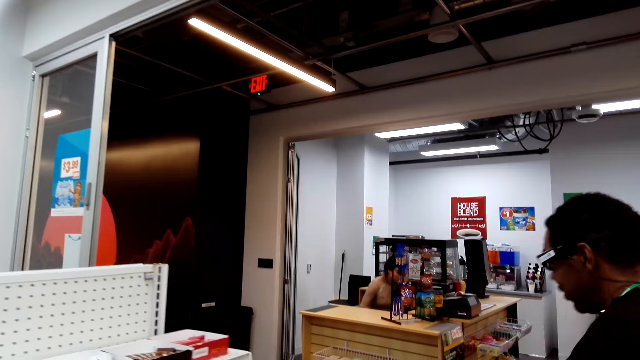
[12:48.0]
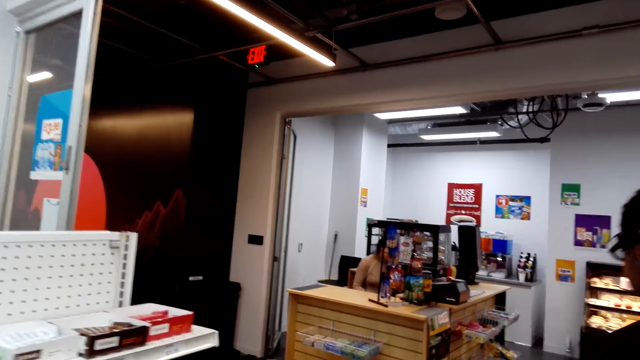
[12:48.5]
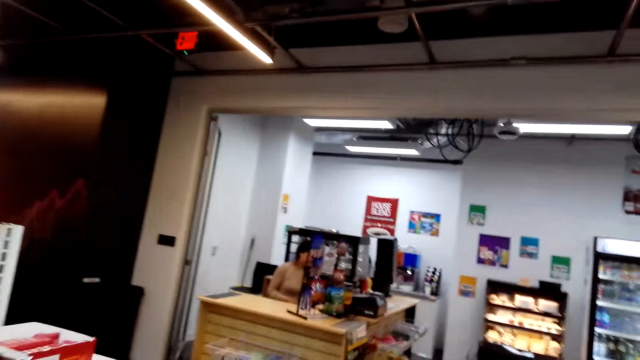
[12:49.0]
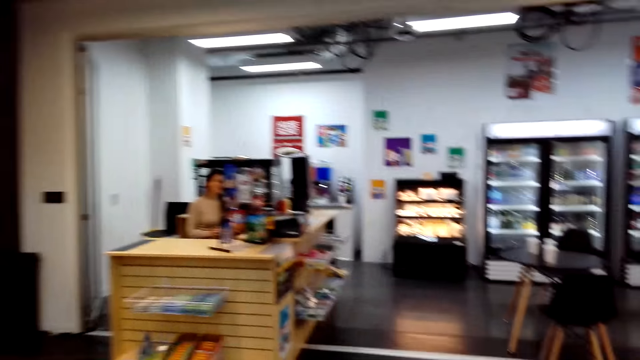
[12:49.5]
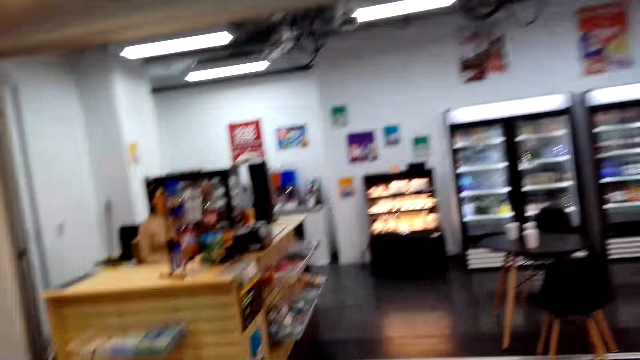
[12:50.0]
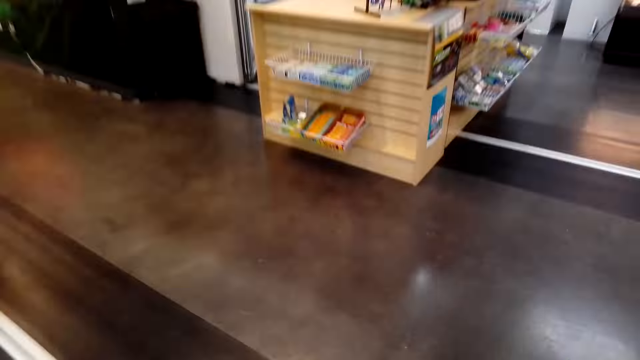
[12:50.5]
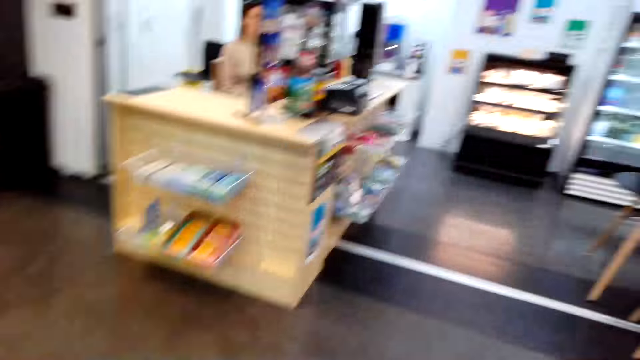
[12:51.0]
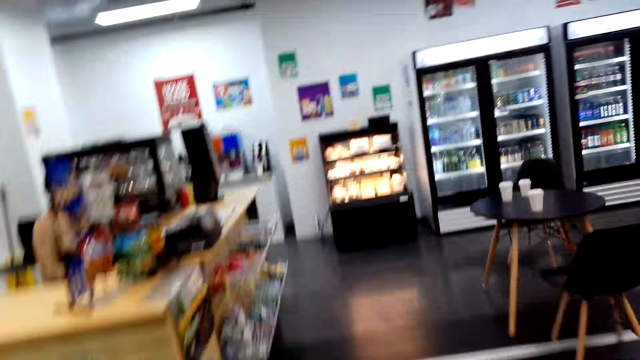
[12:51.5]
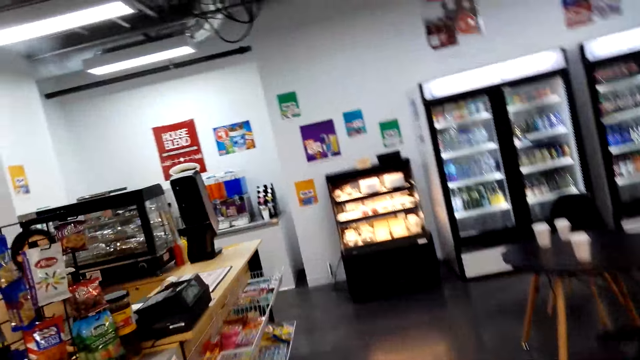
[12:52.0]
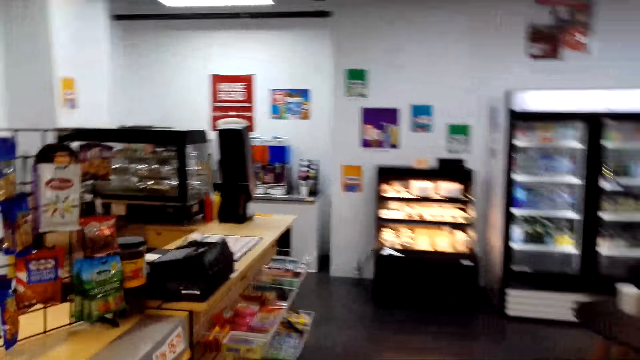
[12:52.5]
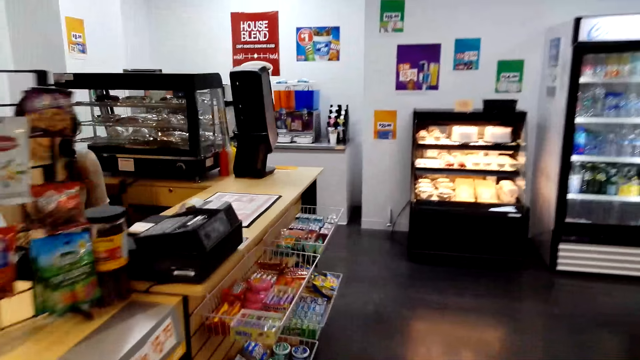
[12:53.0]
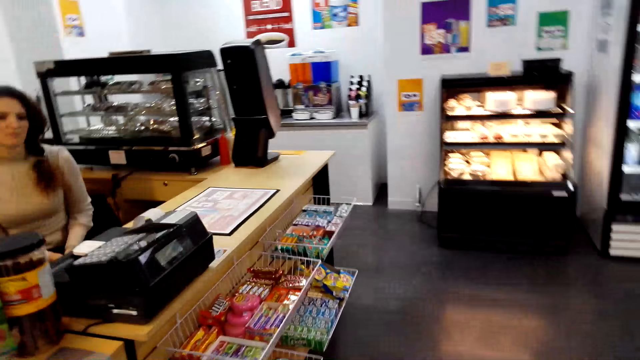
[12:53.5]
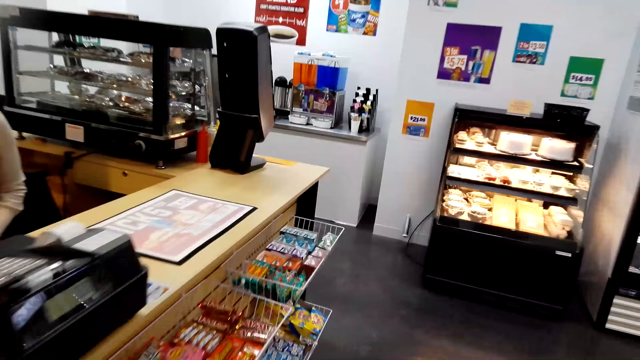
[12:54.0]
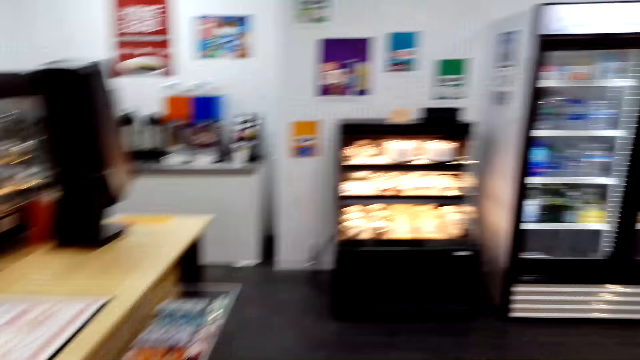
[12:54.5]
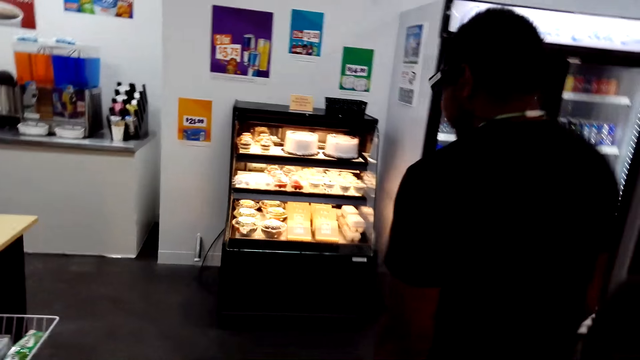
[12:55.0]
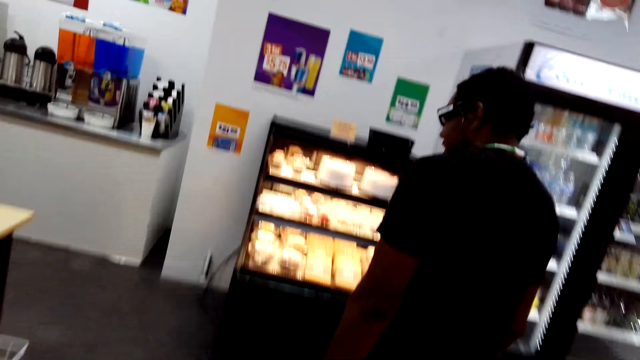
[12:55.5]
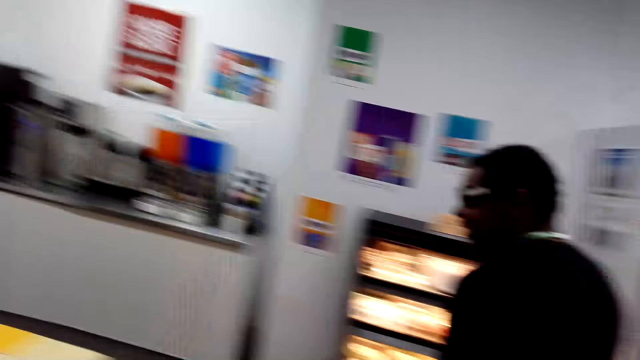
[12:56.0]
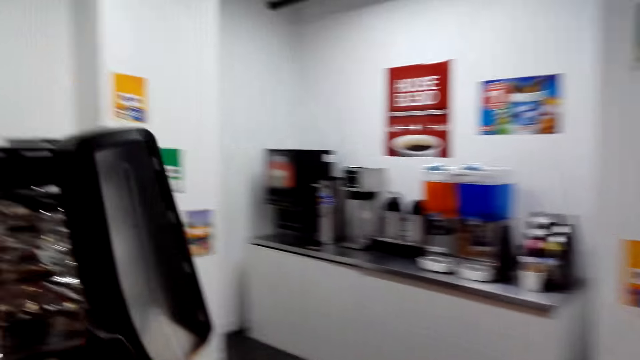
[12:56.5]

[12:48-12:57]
The camera wearer looks around the room. They walk to the cashier and walk around the room.

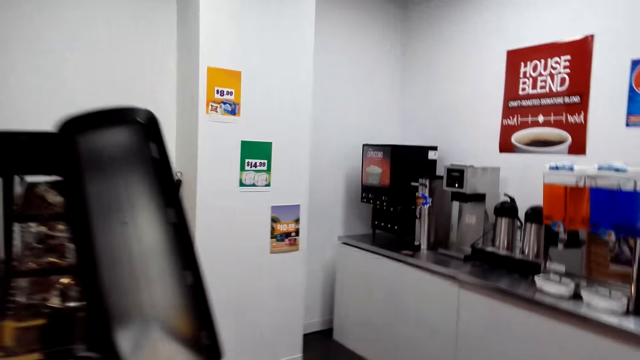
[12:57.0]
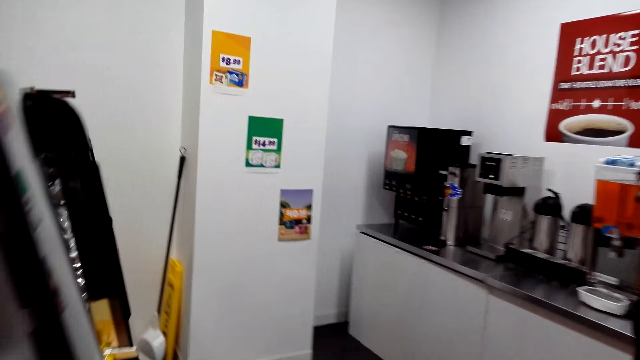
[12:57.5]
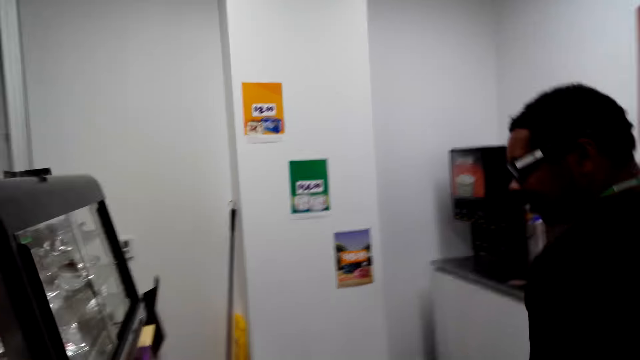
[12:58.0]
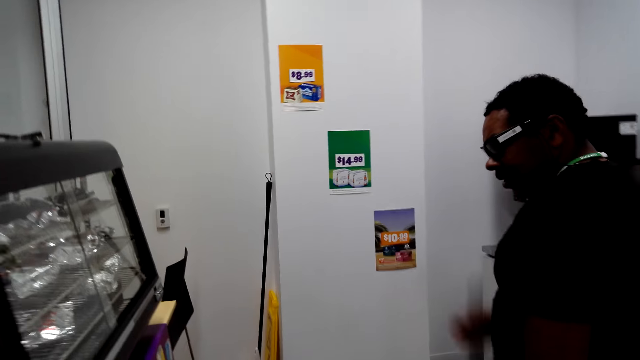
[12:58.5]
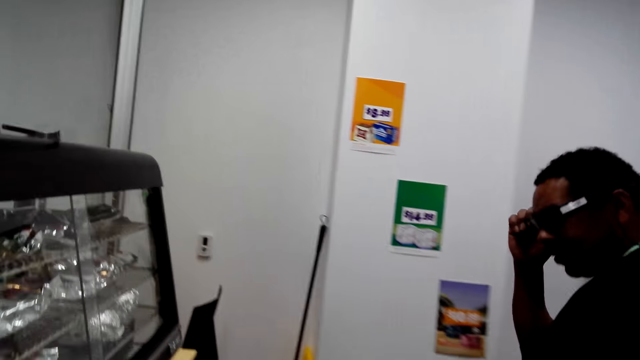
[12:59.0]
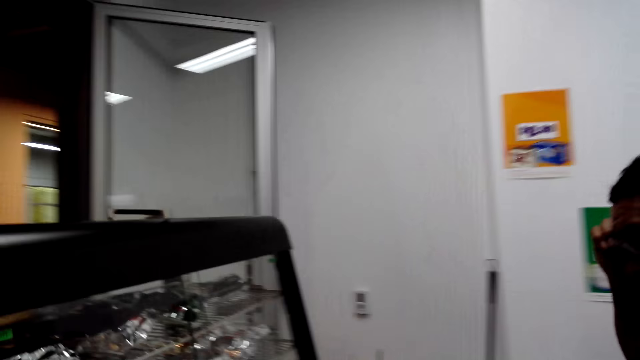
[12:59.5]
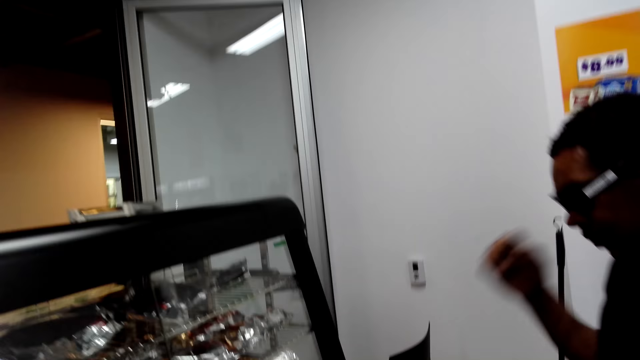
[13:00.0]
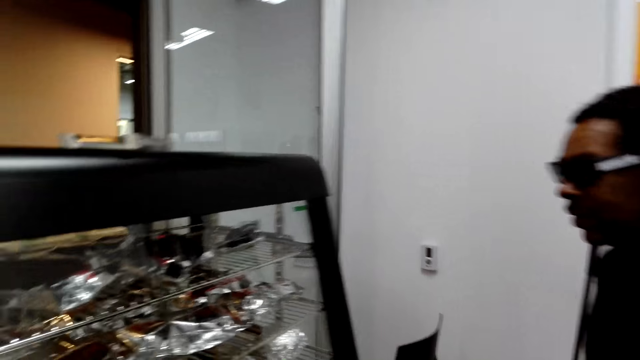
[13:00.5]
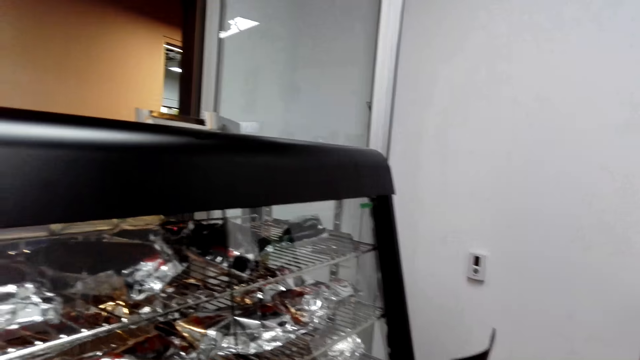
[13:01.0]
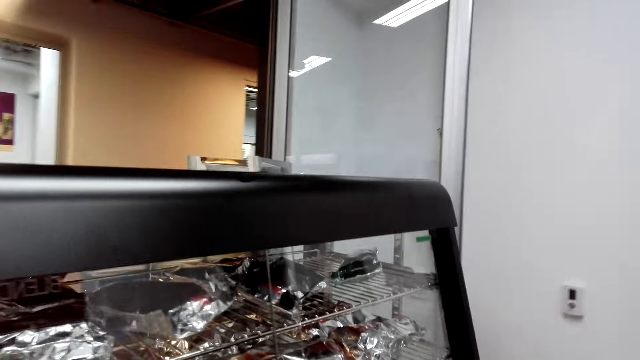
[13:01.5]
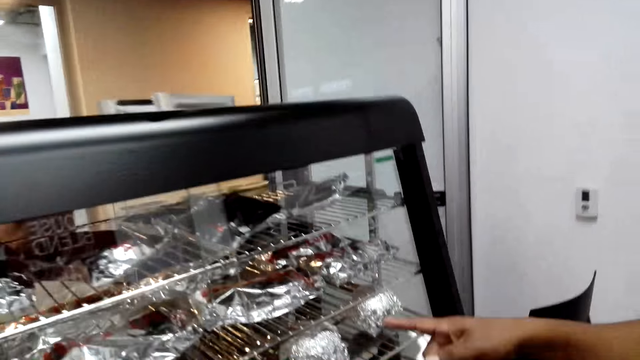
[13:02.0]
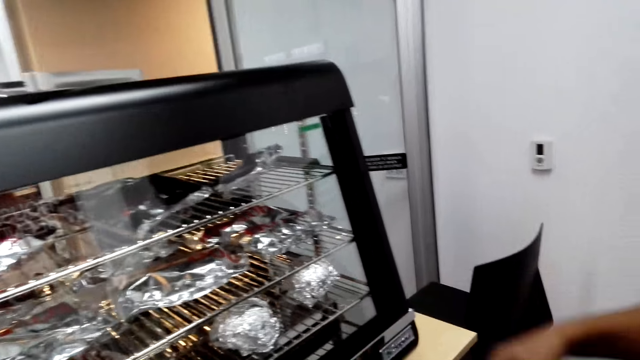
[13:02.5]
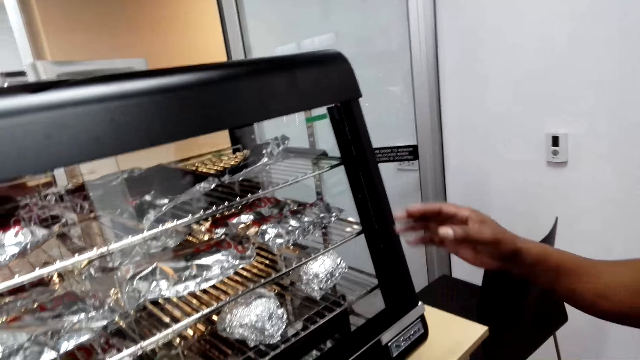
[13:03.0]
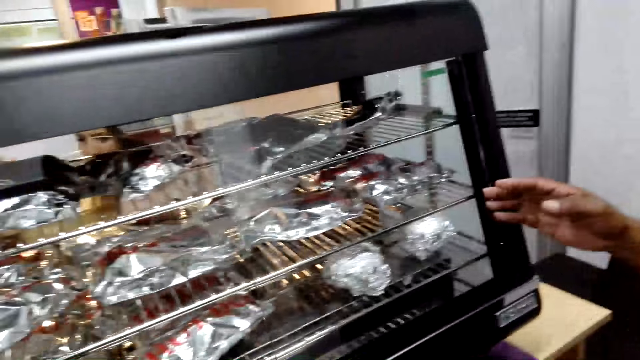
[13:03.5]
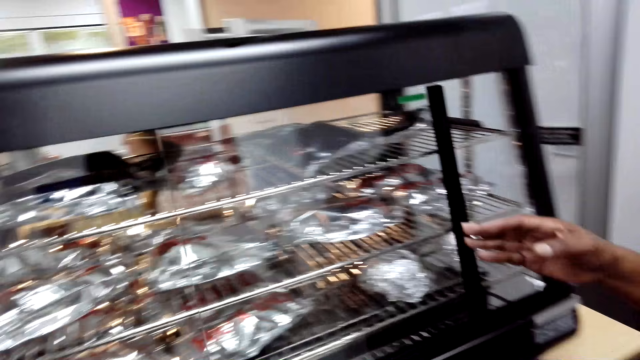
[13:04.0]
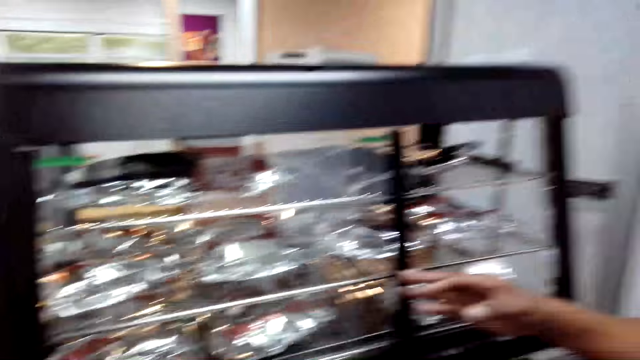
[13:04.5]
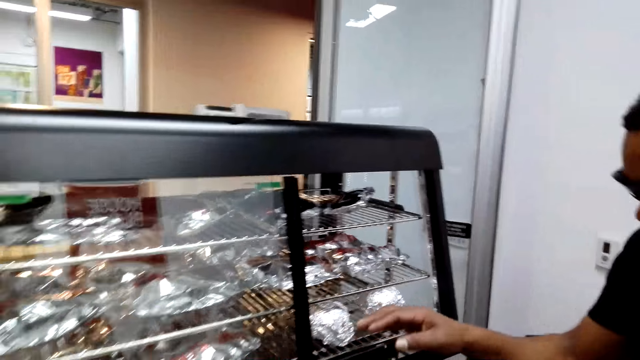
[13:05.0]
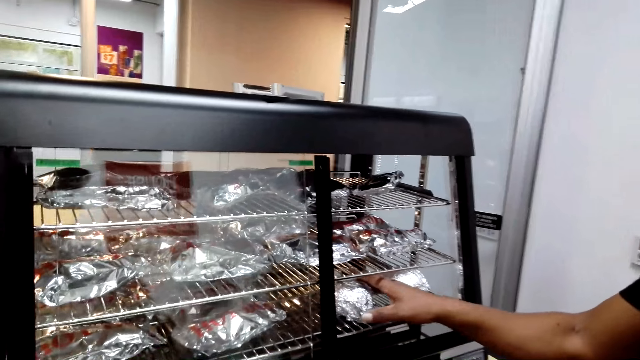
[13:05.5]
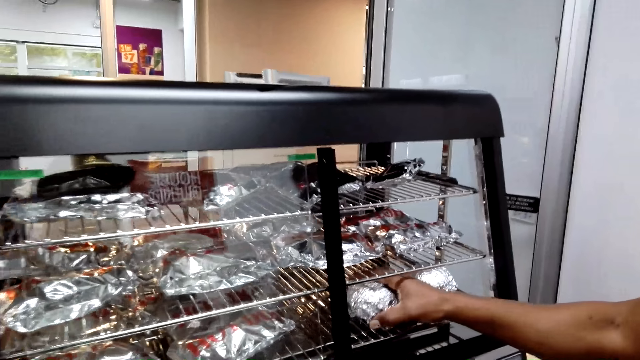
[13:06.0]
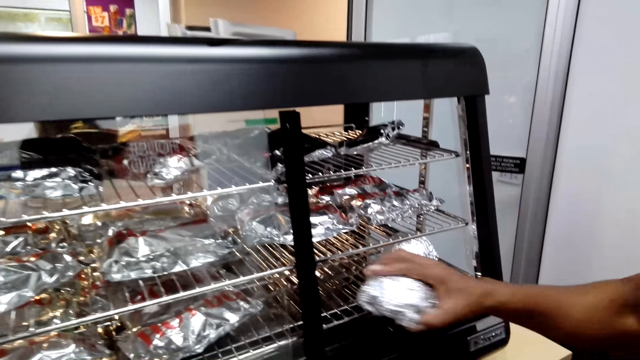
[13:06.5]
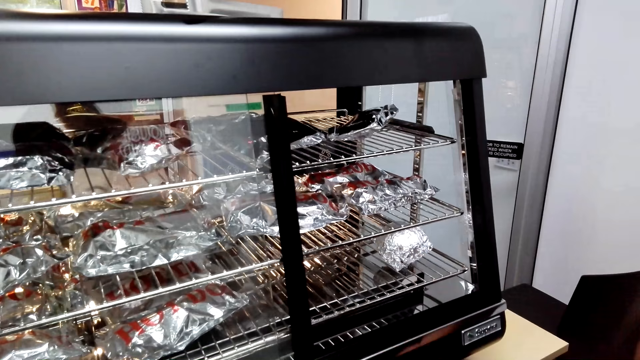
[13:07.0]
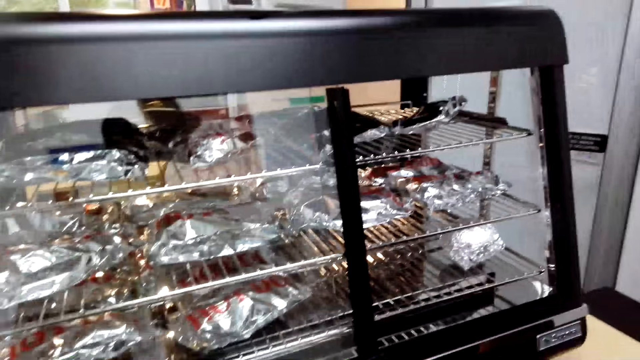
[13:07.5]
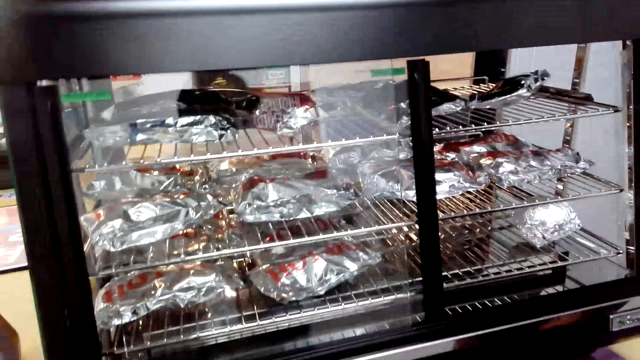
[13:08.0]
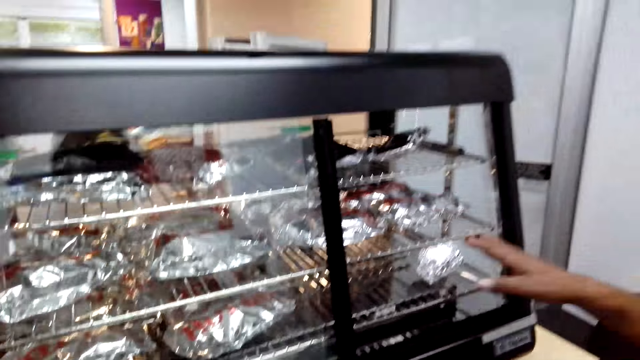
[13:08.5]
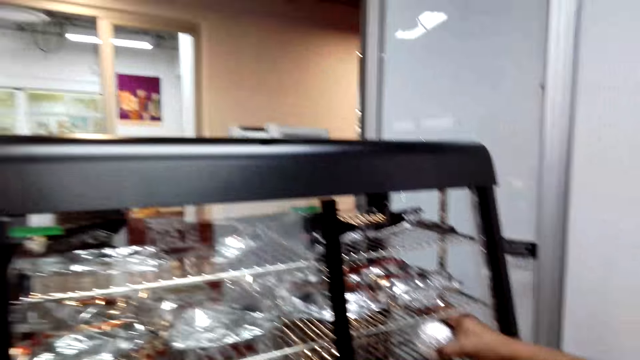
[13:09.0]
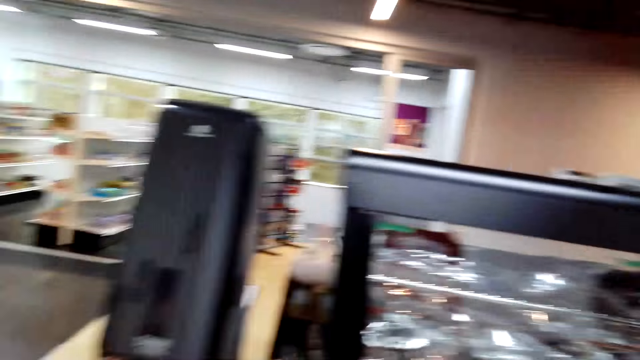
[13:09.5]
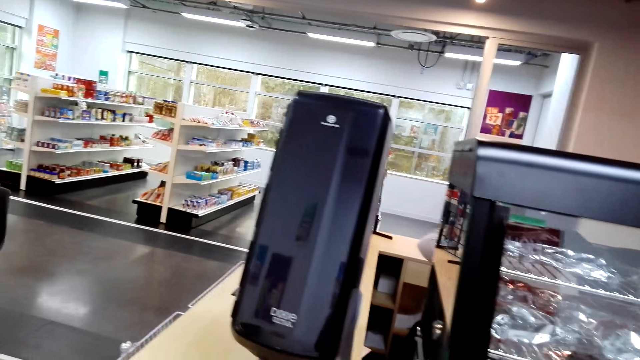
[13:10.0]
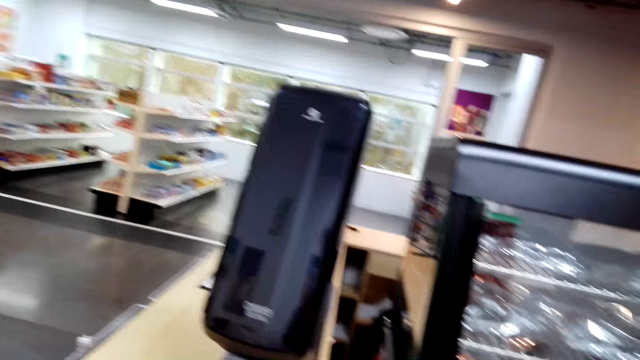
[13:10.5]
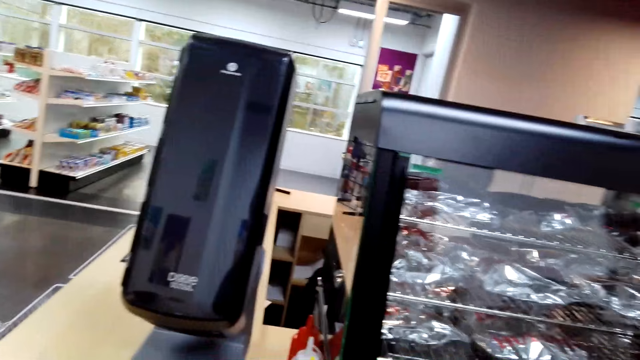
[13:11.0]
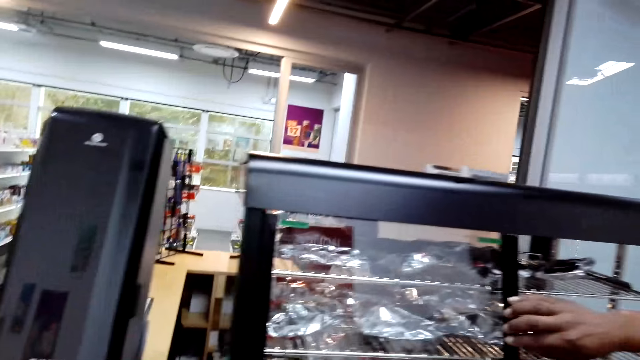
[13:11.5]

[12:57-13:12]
A man walks around the room. The camera wearer looks at the items in the oven. The man opens the oven and picks up the foil from the oven. He picks up the foil from the oven again.
